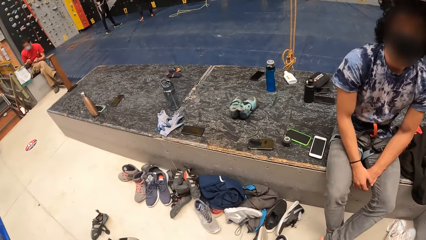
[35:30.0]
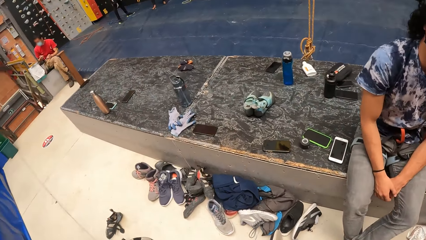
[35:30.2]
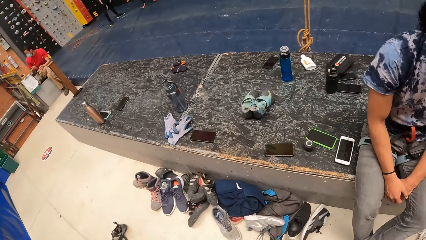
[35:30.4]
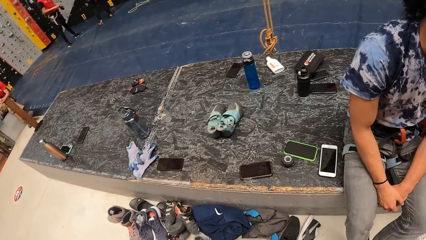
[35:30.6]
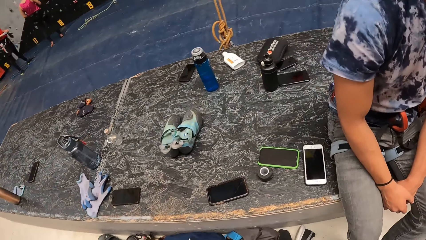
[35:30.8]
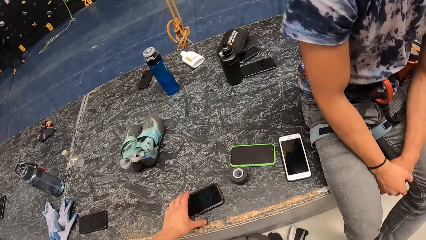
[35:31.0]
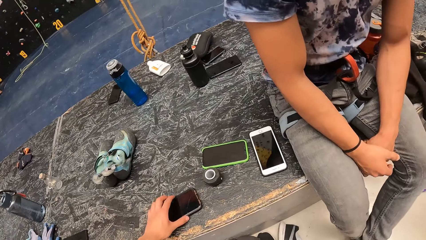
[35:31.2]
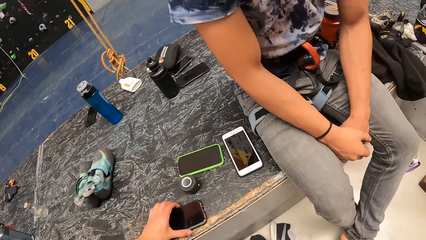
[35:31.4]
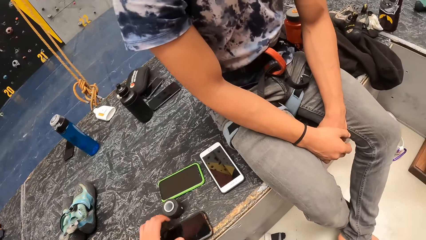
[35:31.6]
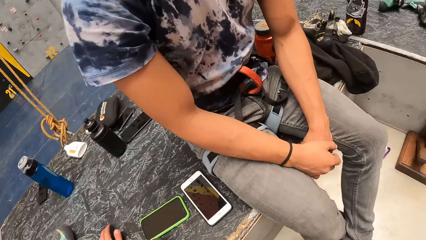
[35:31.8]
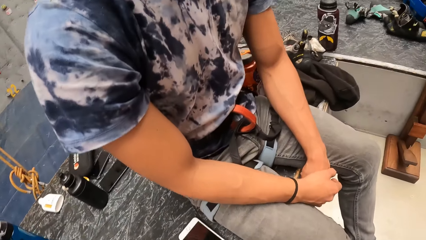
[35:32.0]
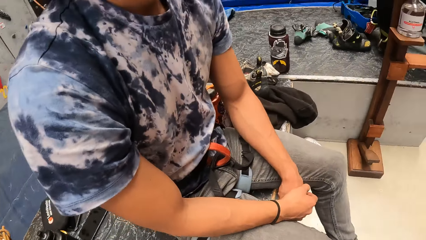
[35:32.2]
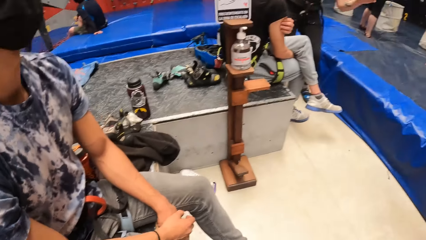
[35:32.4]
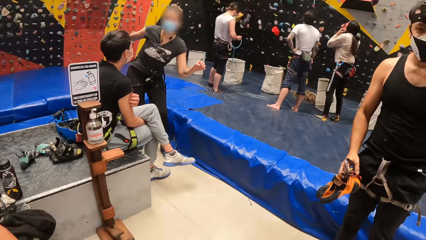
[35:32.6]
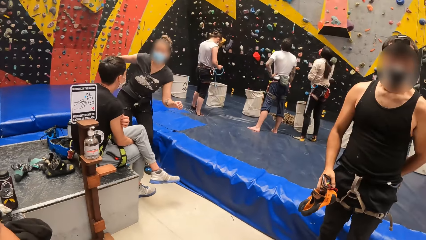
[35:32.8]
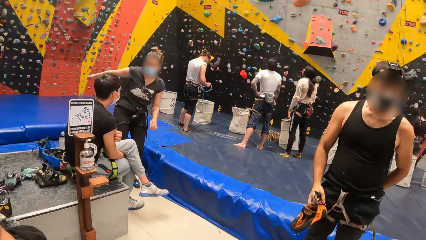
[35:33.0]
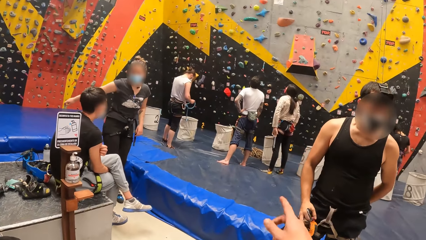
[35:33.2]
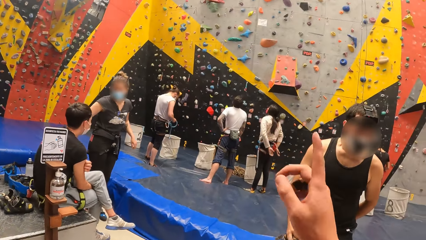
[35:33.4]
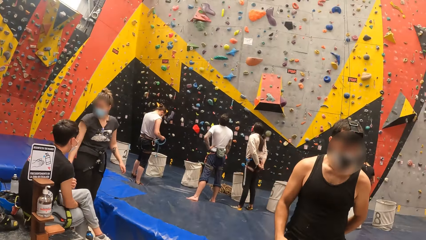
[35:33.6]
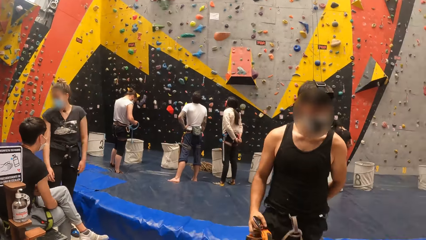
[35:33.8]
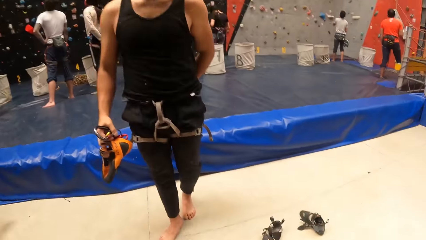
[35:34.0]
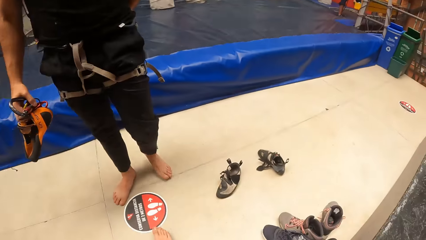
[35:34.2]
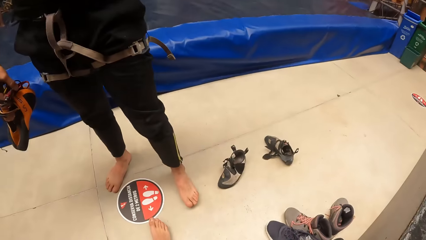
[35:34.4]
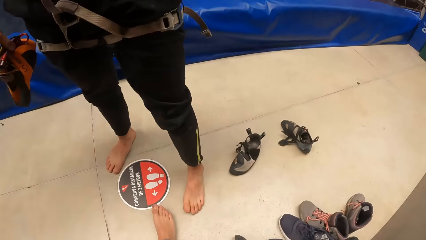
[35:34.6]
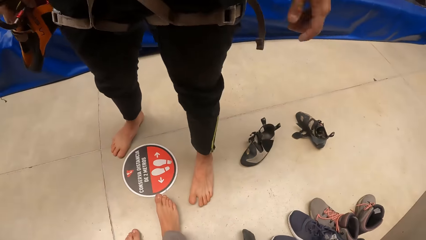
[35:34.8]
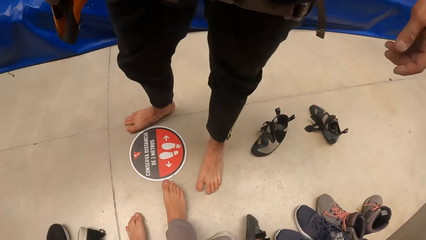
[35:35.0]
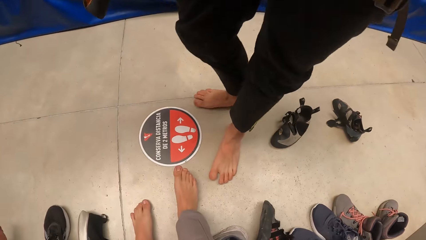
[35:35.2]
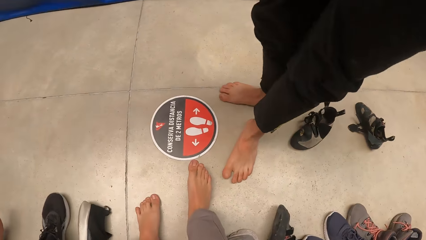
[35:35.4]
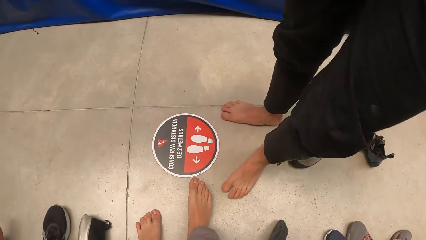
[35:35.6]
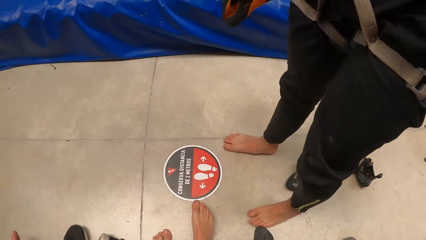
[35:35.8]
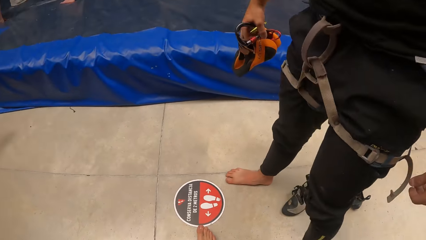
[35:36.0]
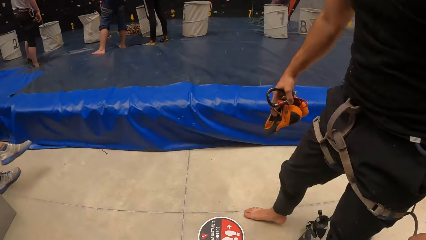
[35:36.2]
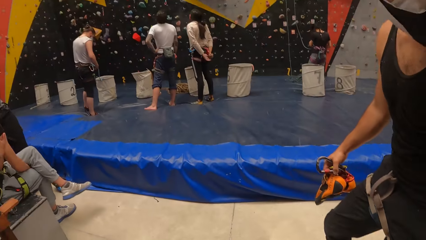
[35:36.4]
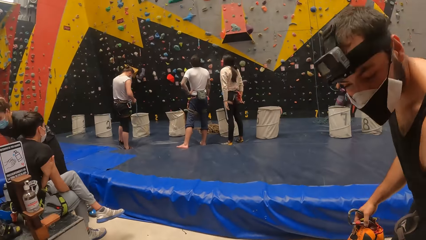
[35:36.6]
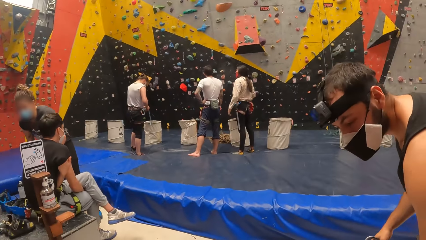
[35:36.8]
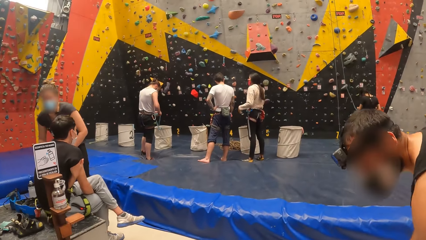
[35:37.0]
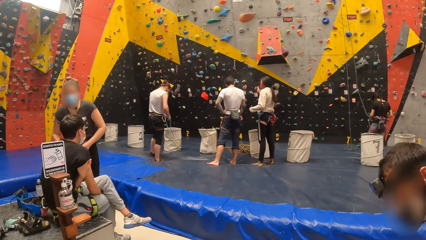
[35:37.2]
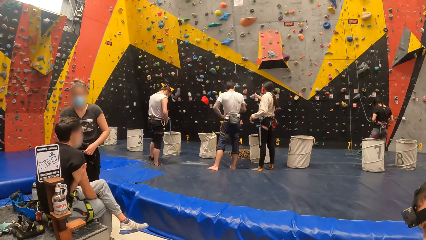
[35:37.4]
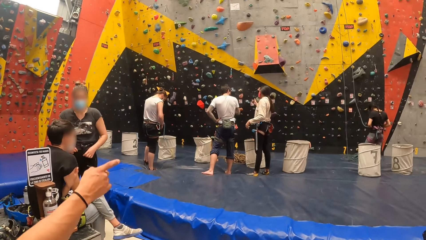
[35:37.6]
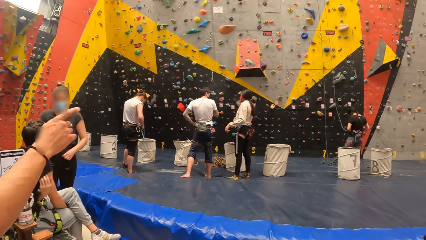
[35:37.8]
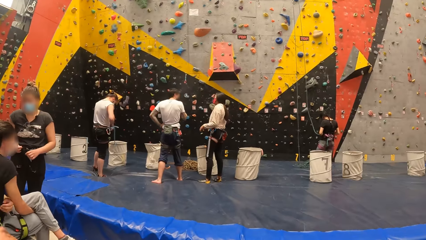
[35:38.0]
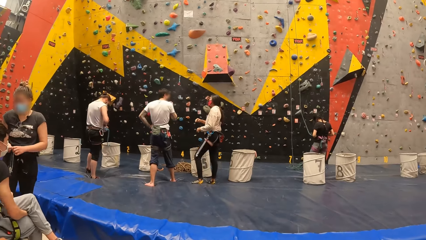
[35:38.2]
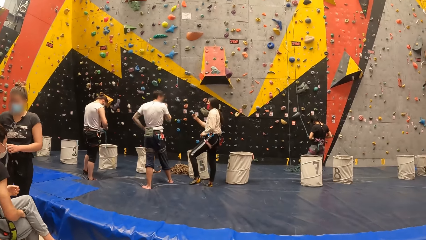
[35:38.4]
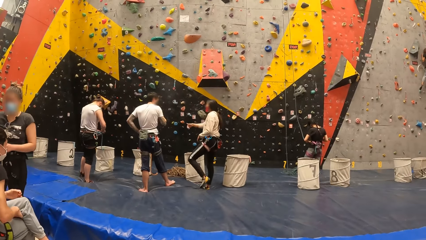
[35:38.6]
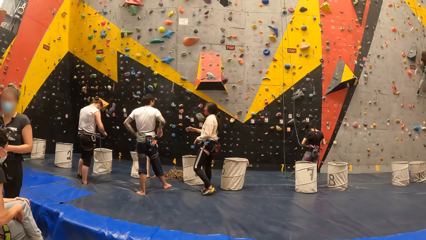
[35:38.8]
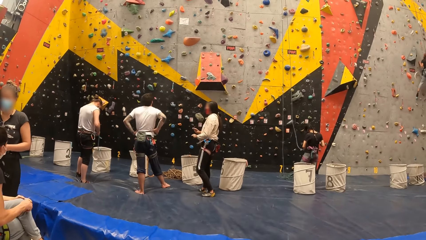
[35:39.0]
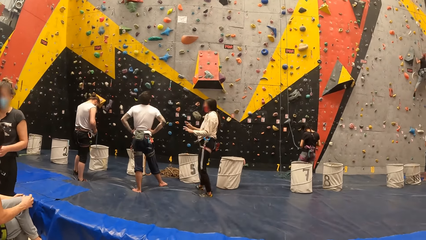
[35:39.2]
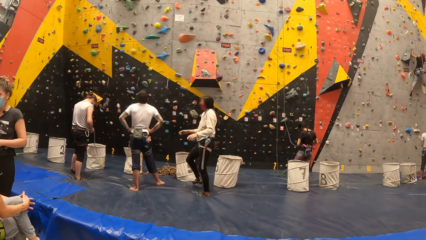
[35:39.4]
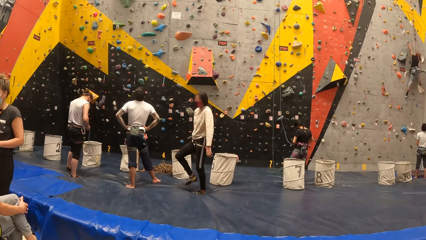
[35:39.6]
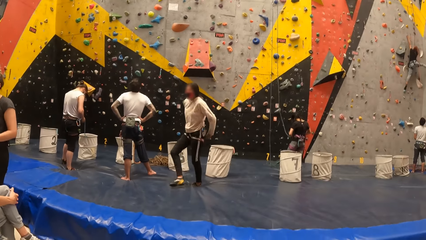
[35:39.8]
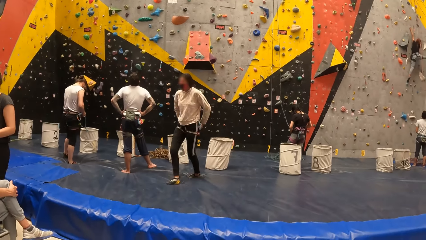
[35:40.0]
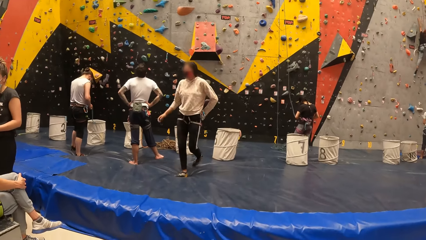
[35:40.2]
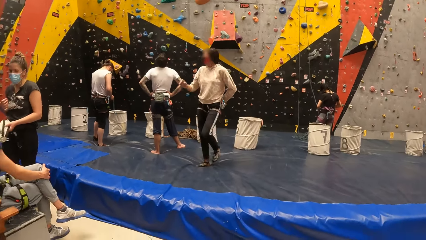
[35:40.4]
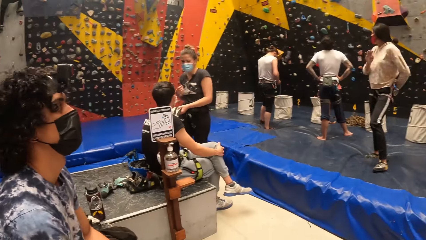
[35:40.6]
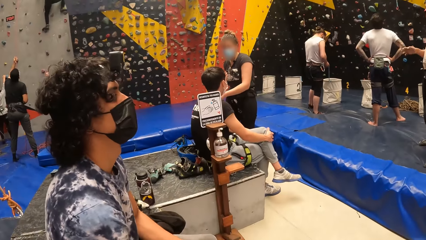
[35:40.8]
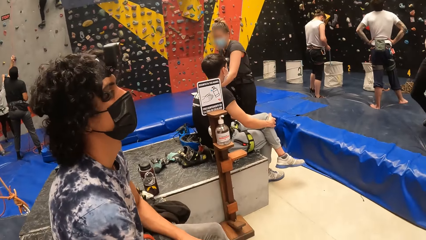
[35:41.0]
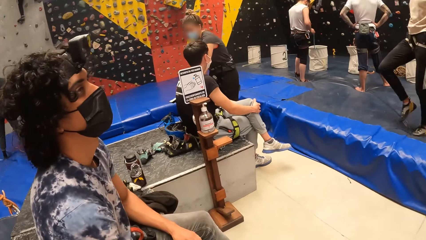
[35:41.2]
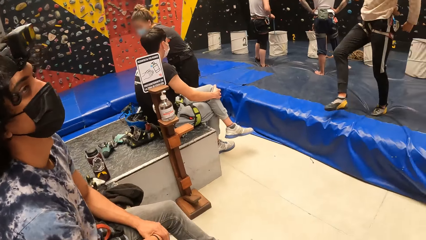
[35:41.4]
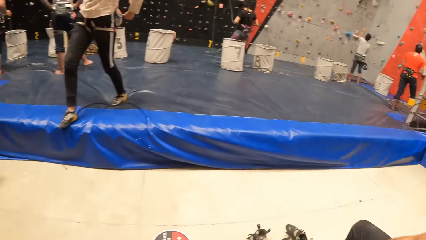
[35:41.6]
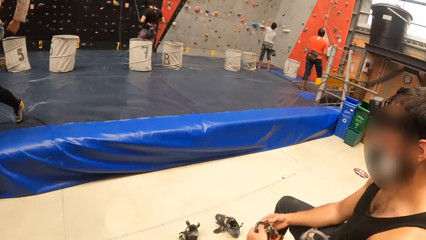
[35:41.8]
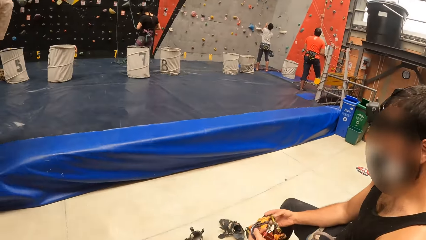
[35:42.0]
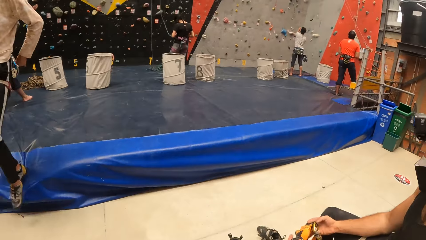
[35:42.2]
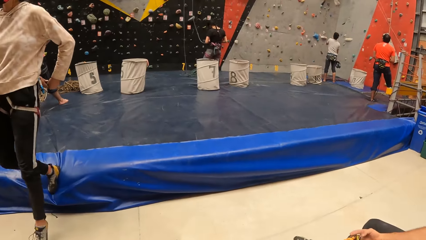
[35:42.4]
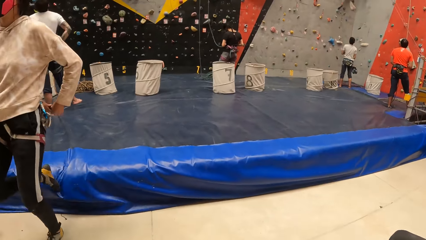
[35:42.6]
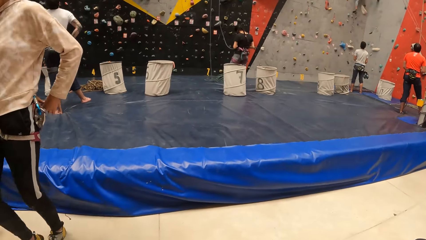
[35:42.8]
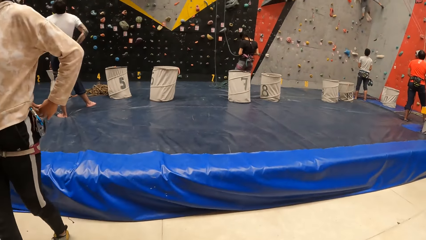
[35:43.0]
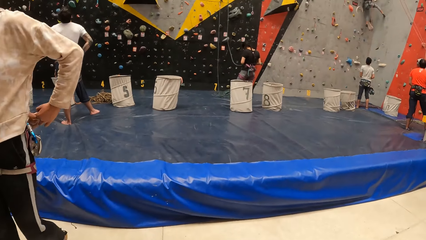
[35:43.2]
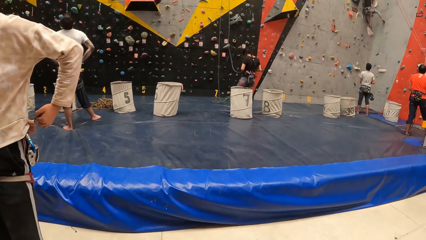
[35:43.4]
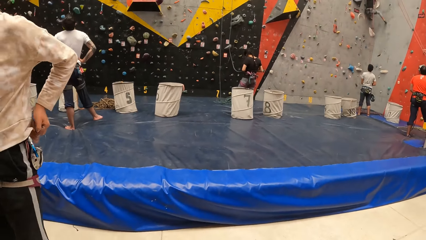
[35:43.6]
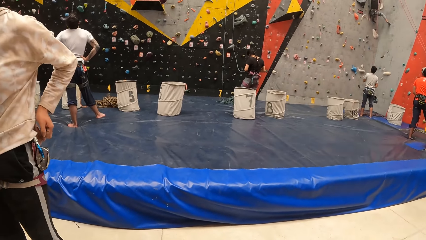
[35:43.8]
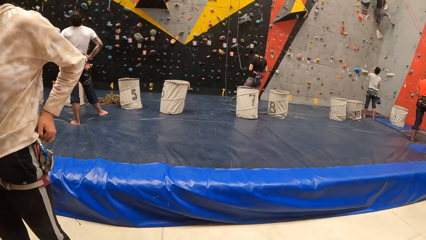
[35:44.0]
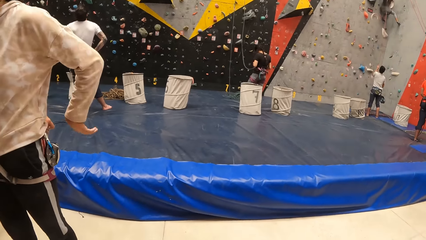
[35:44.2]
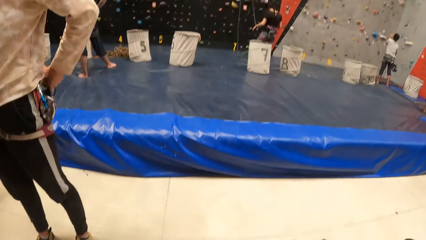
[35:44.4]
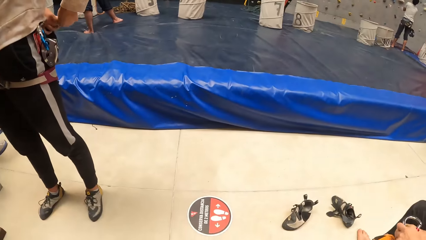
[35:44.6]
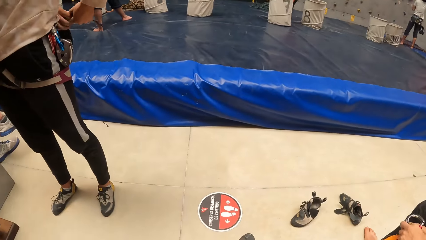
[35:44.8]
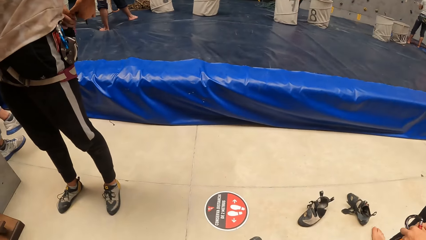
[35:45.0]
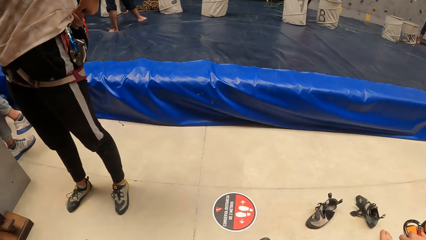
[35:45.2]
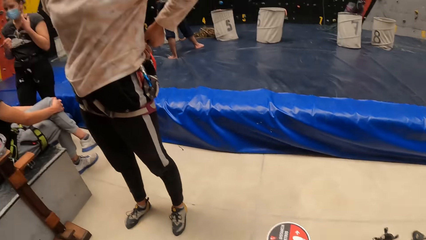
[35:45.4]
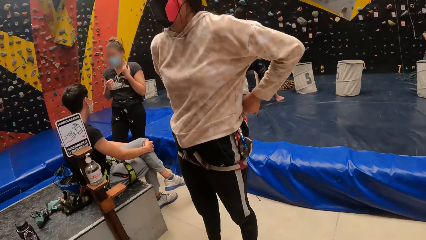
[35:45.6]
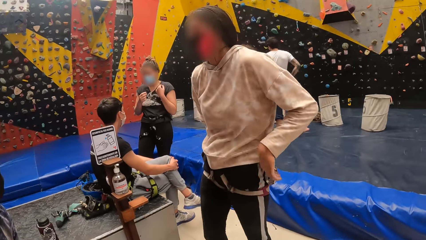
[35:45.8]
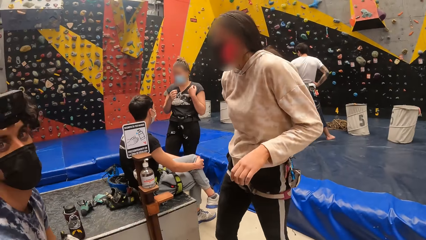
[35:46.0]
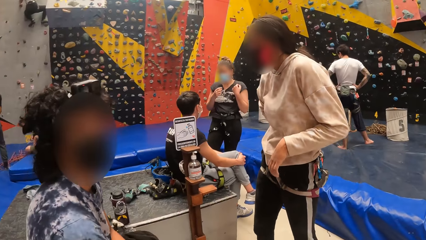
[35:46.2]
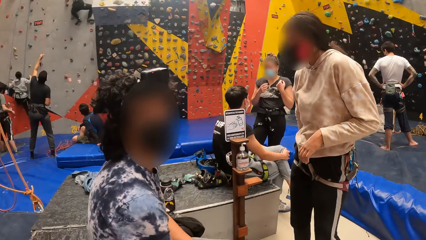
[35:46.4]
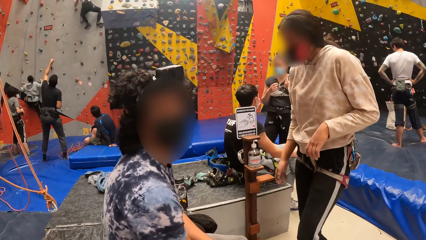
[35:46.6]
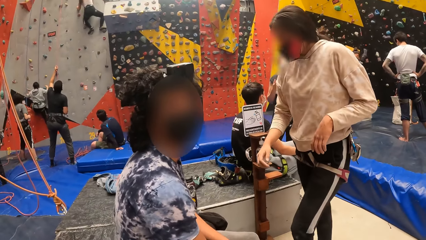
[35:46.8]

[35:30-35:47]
The camera wearer drags the phone on the floor. He grabs the phone. He looks around. He lifts his hand. He looks around. He points up. He looks around.
